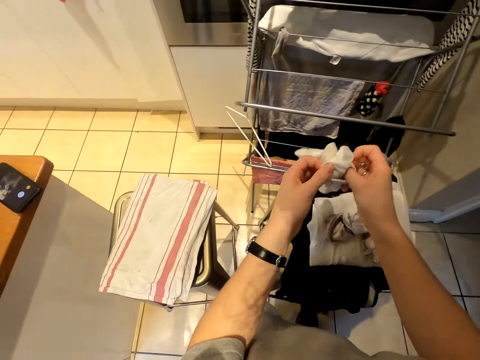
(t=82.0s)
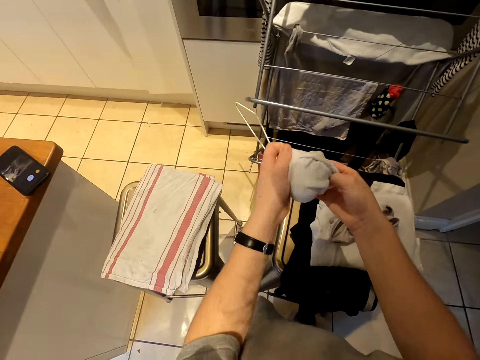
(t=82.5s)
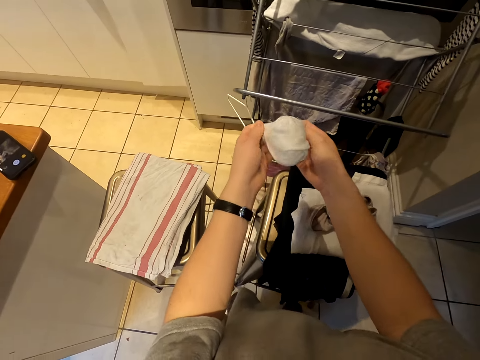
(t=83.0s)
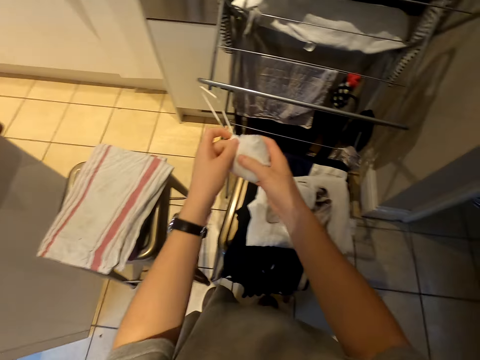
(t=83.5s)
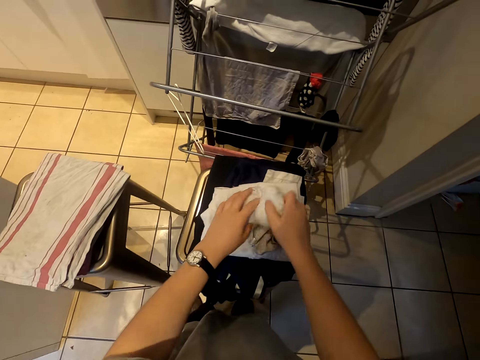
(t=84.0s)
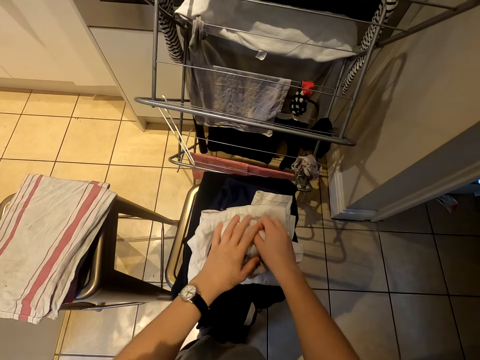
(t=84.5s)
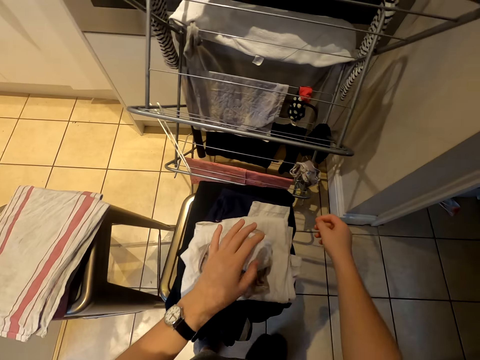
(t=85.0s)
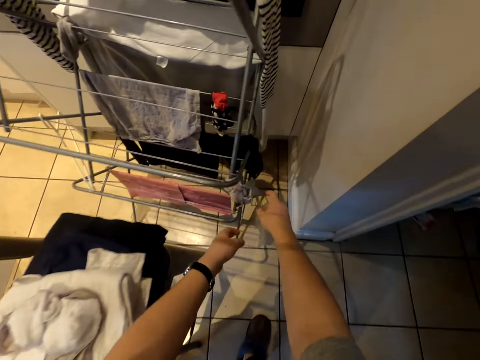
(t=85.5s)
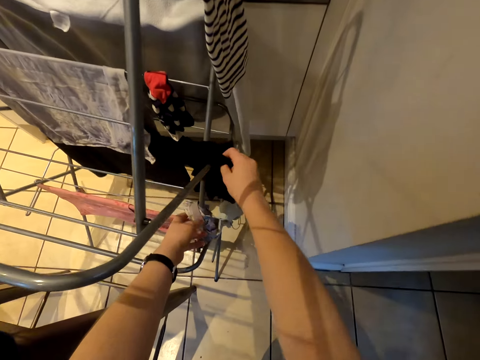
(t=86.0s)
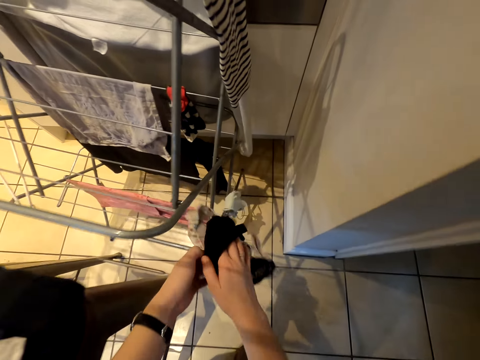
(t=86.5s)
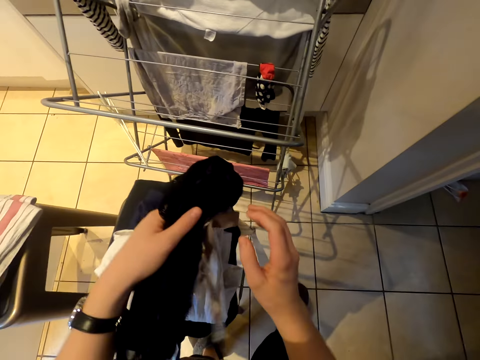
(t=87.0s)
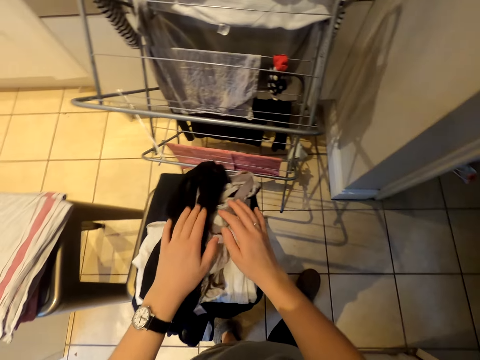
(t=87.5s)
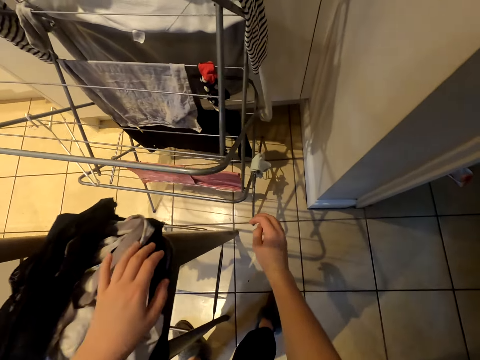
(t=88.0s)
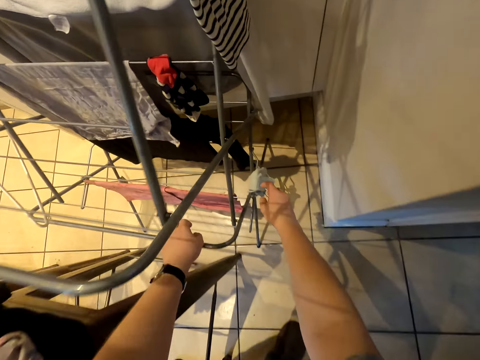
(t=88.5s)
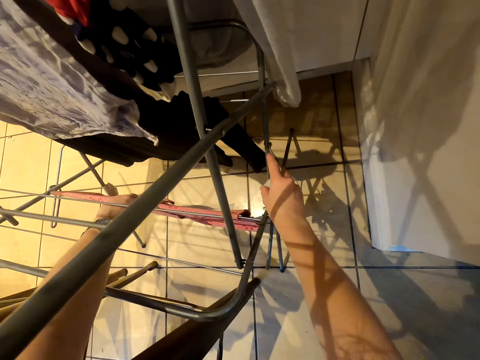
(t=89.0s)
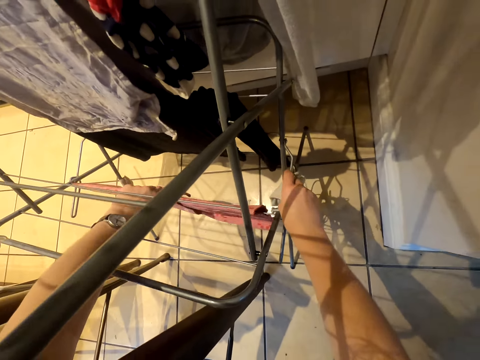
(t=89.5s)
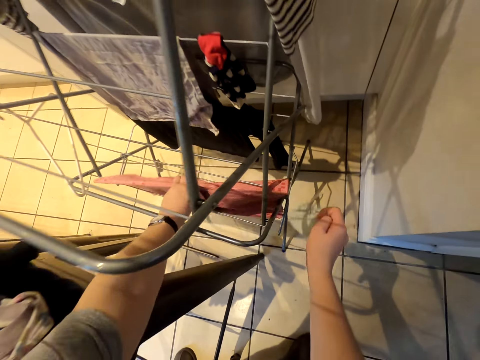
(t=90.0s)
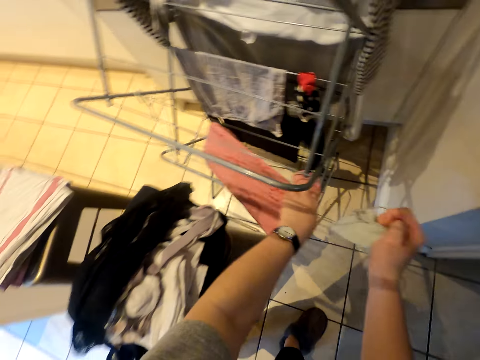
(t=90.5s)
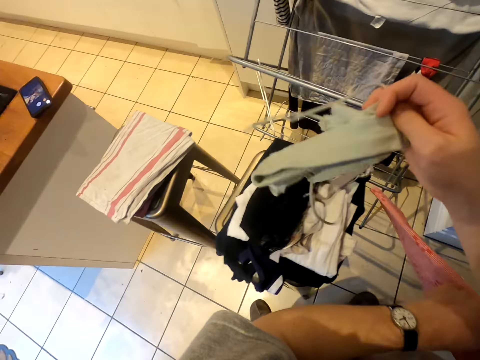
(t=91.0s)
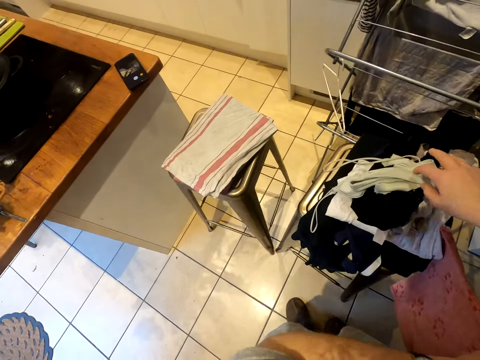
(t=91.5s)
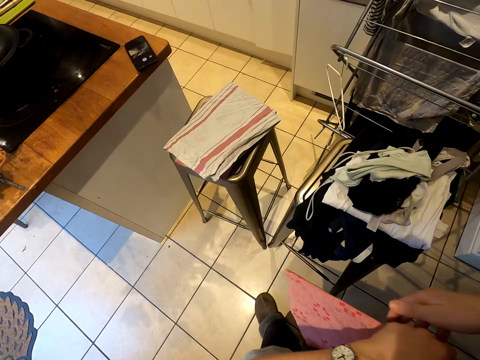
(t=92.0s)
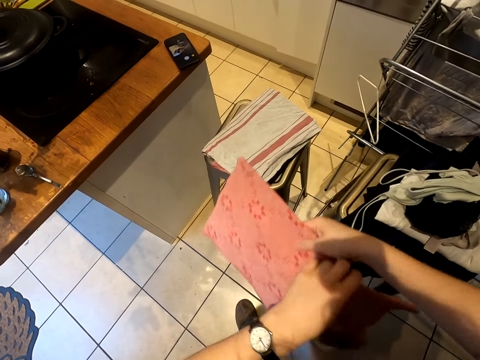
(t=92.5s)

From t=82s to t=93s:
The camera wearer puts the socks inside each other and puts the pair of socks on the stool. They pick the clothes from the clothes-drying rack and put the clothes on the stool. They pick a cloth from the clothes-drying rack, and pick a cloth again. They put the cloth on the stool.

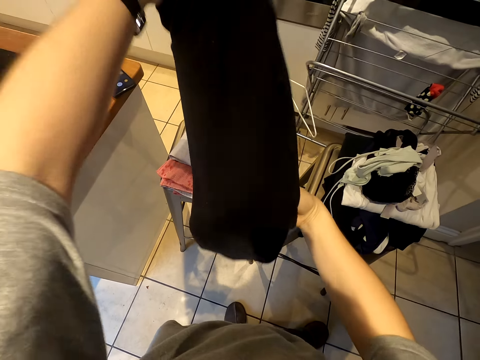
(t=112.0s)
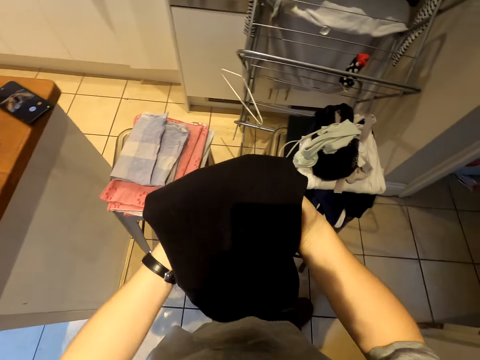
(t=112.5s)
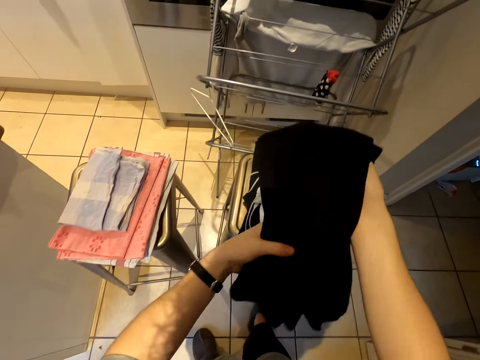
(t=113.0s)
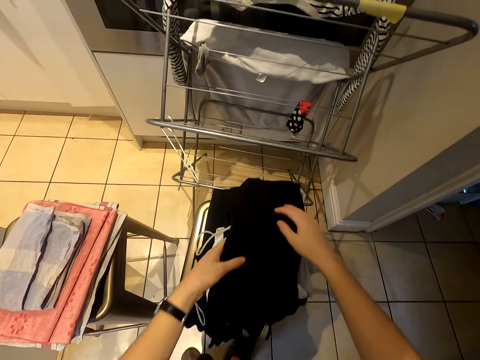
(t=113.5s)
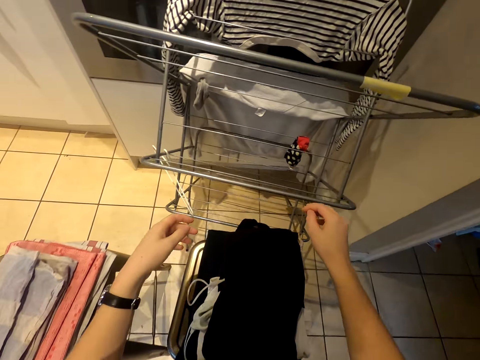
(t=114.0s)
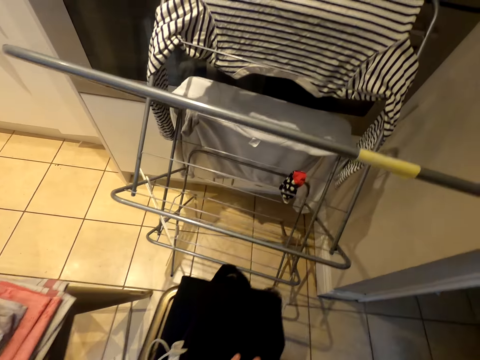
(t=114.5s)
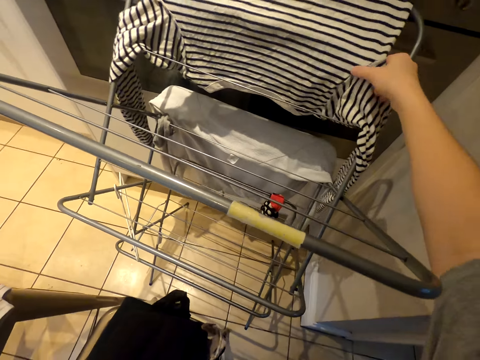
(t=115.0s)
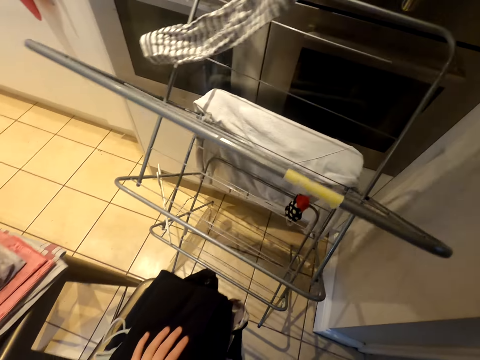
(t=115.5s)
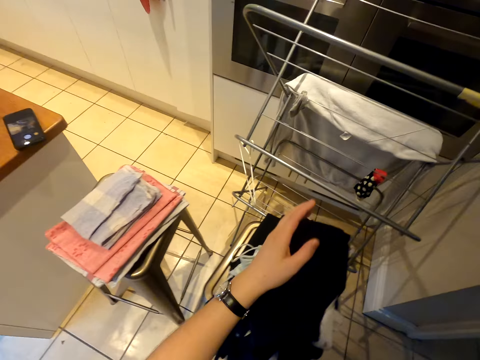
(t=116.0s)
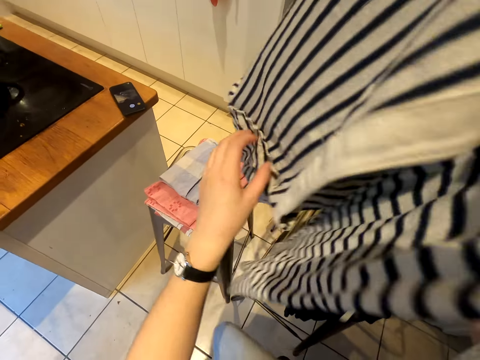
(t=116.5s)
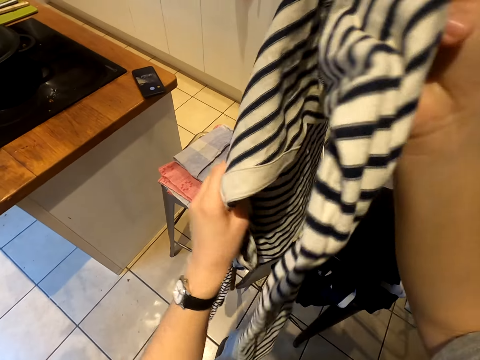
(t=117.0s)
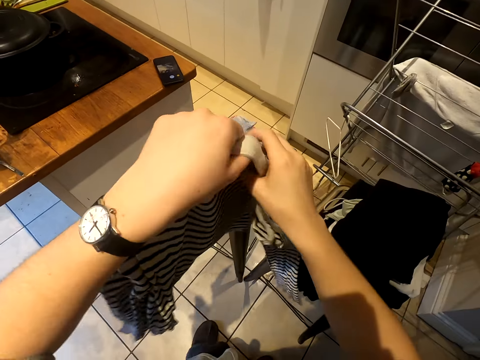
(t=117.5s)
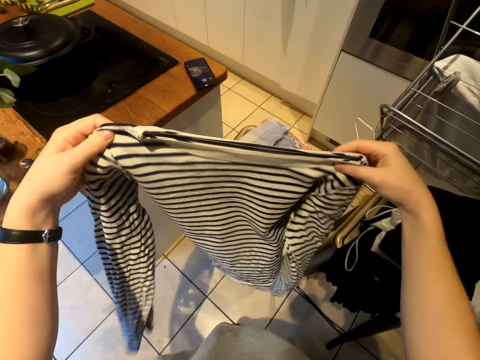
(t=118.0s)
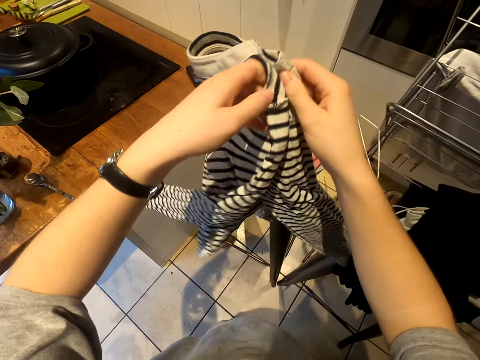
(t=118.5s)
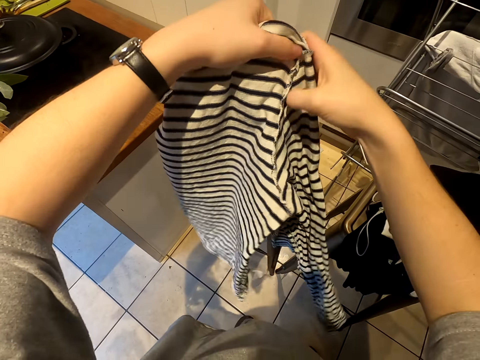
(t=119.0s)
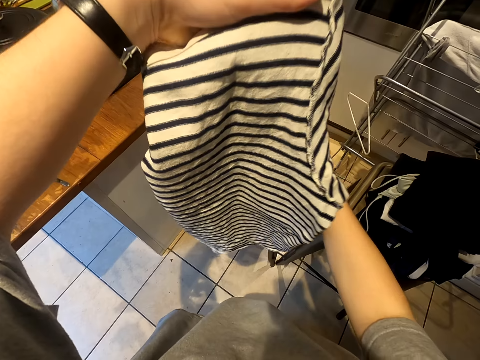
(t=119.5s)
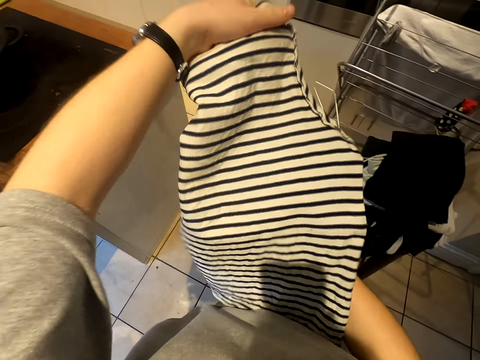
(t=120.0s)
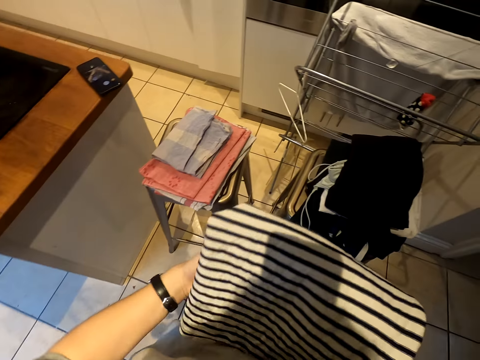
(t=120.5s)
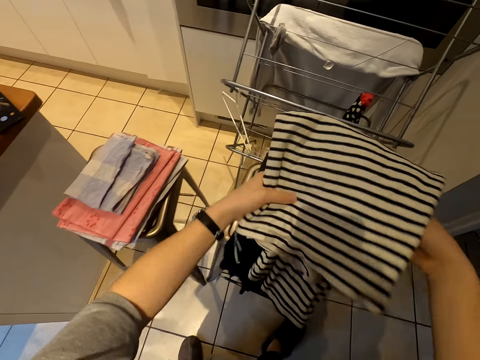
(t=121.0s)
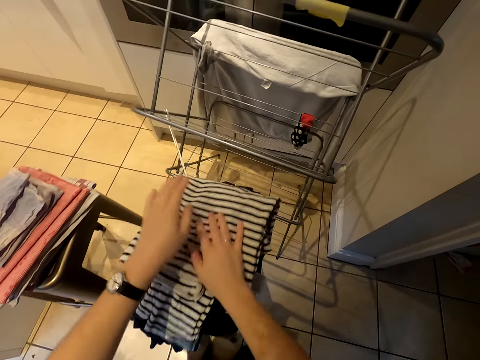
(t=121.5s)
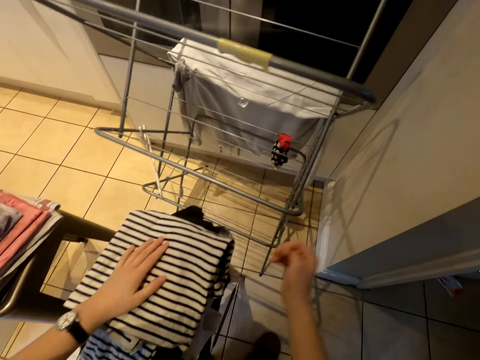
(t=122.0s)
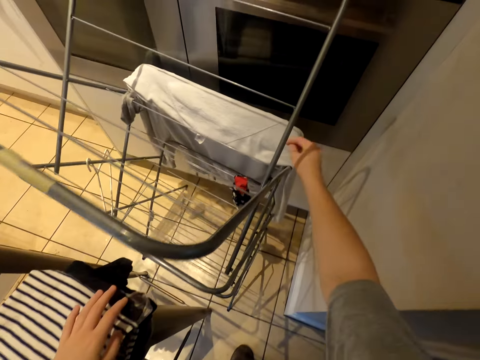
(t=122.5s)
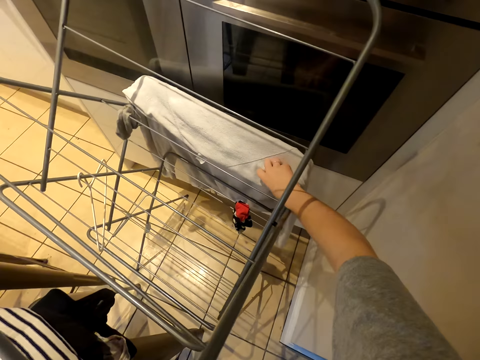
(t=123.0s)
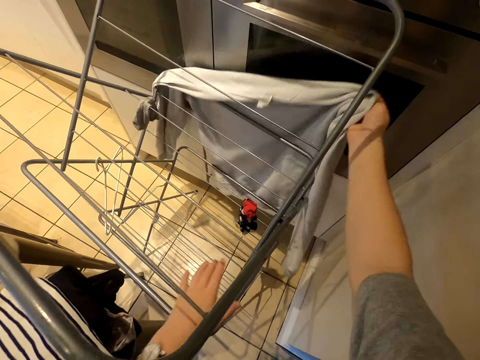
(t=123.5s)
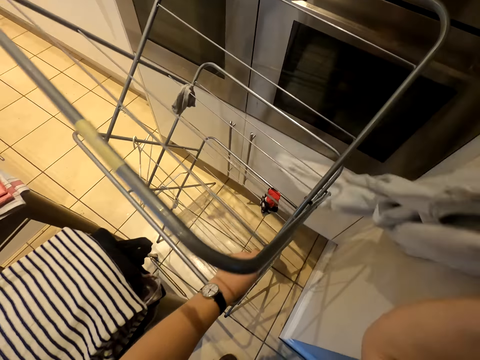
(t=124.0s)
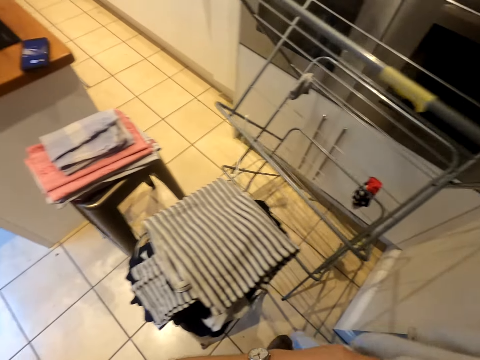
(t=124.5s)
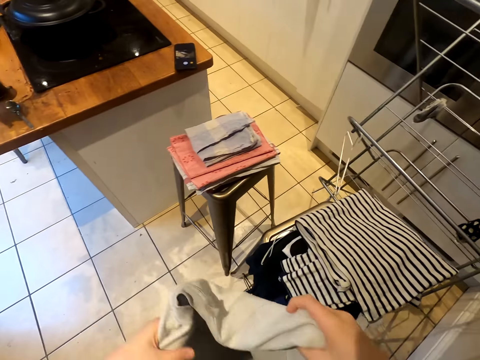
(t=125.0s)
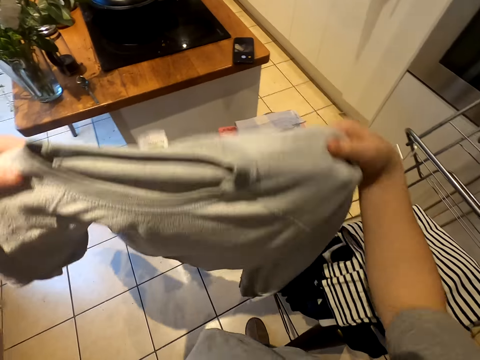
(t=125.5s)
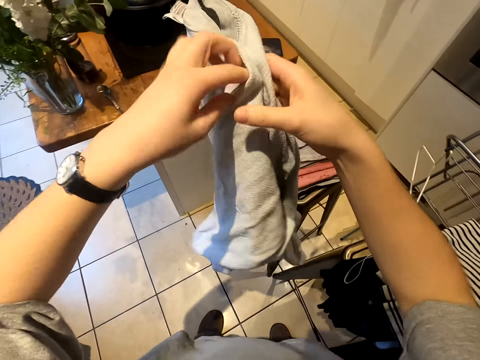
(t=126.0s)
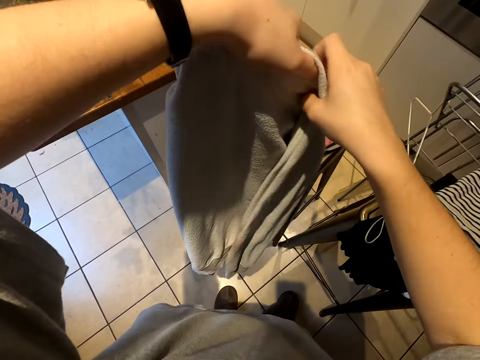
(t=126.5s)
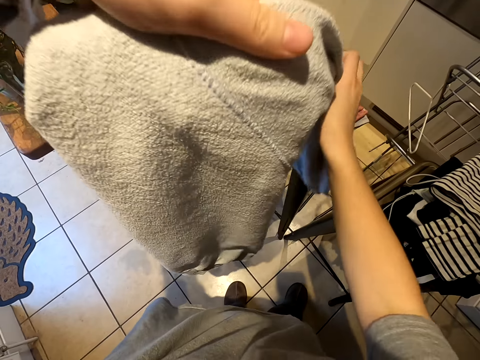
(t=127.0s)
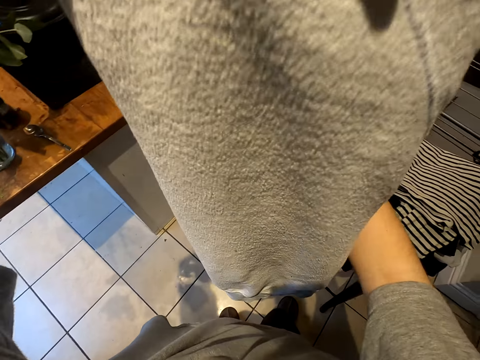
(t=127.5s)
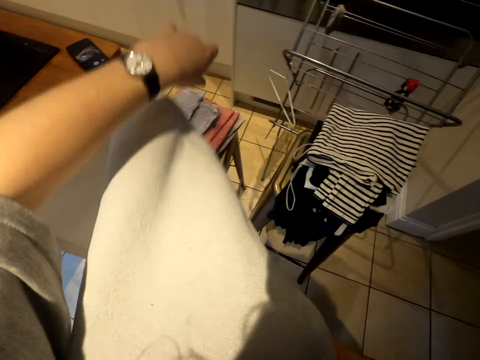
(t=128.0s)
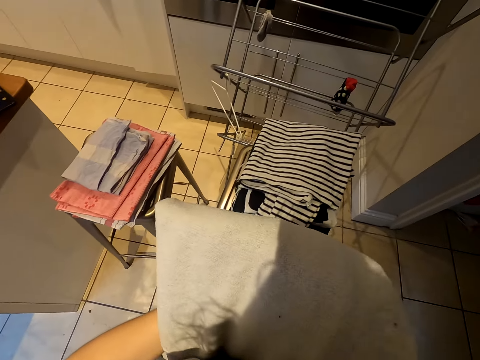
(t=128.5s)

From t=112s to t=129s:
The camera wearer puts the cloth on the stool. They pick a cloth from the clothes-drying rack. They fold the cloth and put the cloth on the stool. They pick a cloth from the clothes-drying rack. They fold the cloth.
